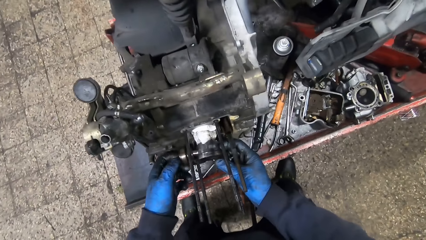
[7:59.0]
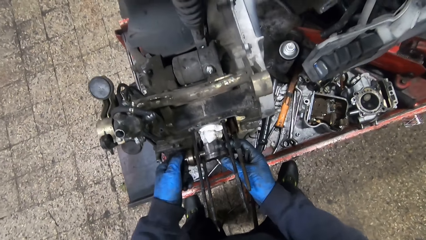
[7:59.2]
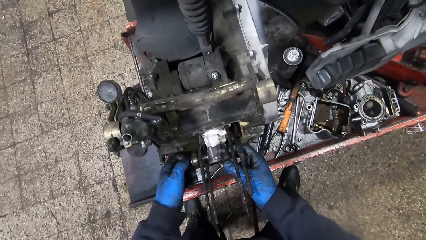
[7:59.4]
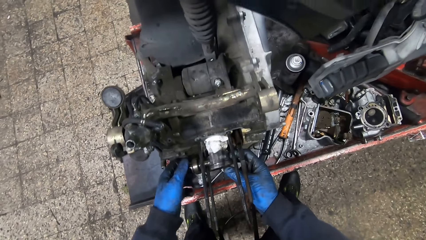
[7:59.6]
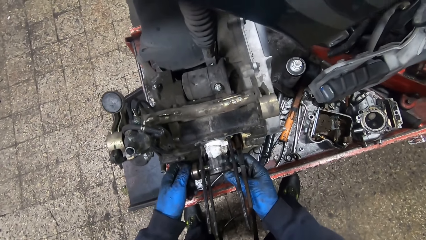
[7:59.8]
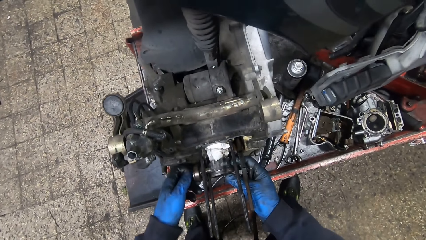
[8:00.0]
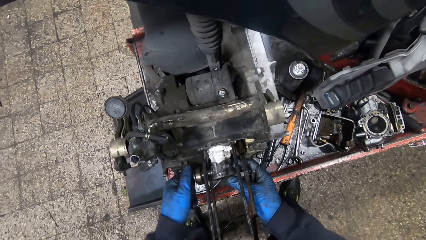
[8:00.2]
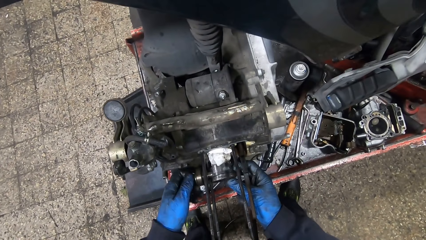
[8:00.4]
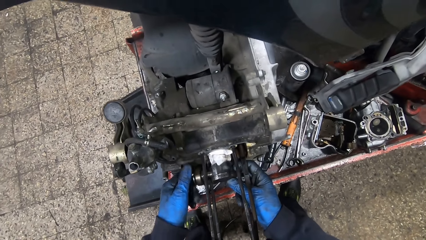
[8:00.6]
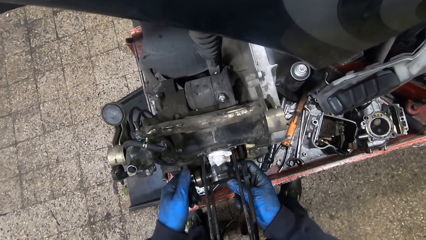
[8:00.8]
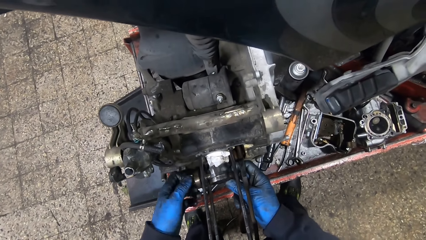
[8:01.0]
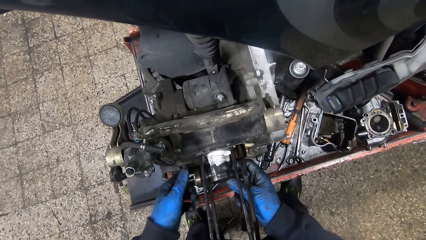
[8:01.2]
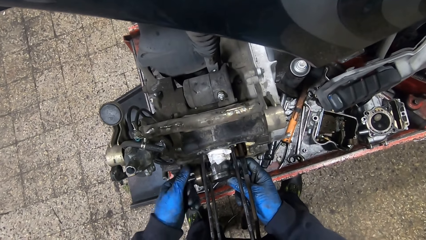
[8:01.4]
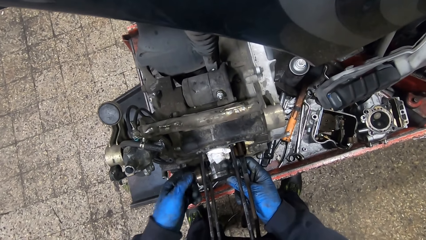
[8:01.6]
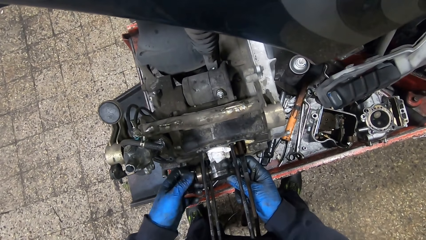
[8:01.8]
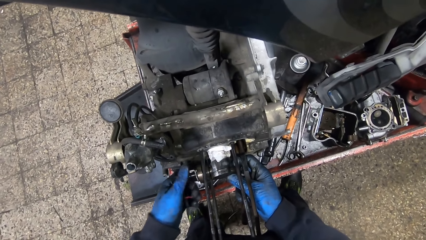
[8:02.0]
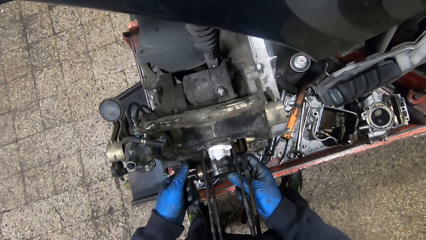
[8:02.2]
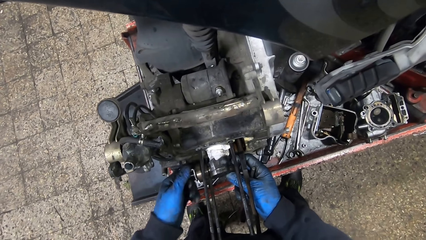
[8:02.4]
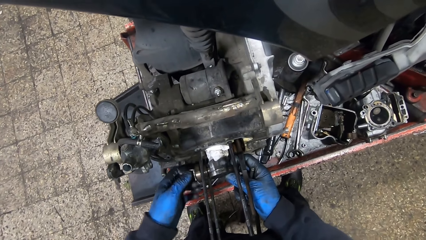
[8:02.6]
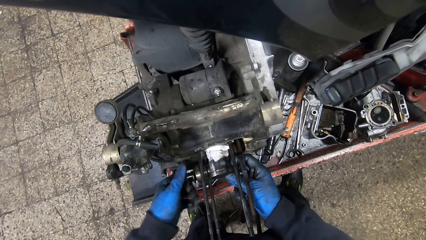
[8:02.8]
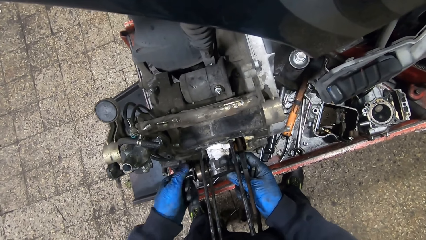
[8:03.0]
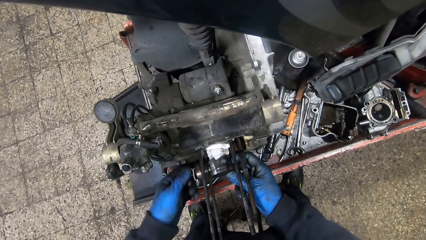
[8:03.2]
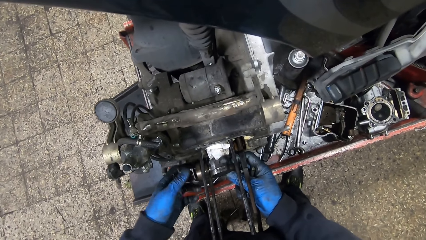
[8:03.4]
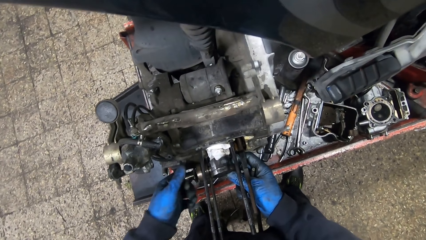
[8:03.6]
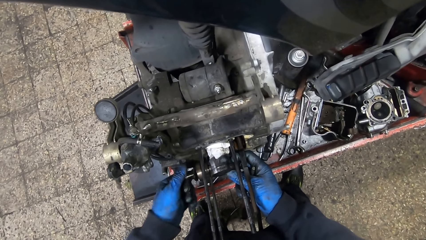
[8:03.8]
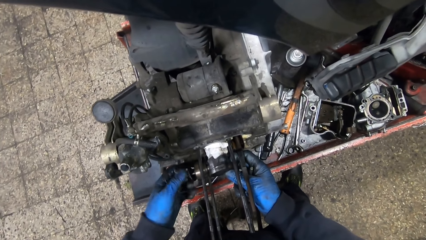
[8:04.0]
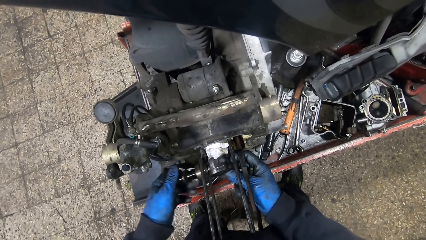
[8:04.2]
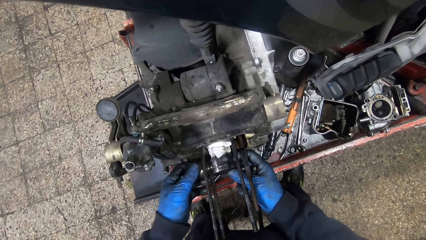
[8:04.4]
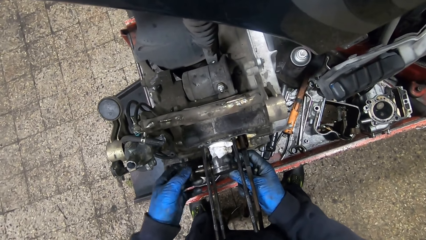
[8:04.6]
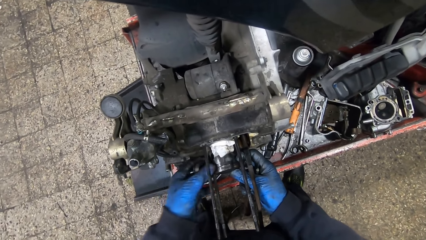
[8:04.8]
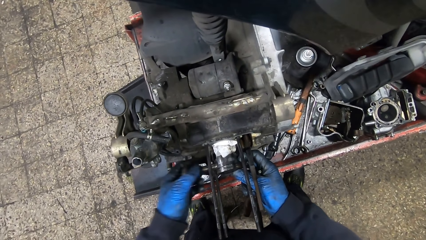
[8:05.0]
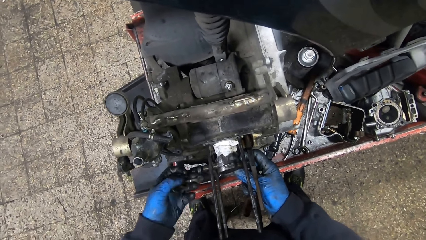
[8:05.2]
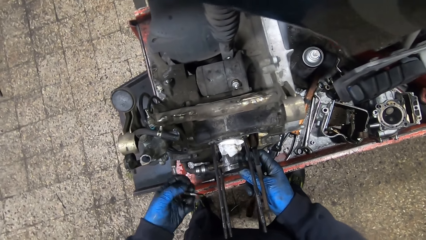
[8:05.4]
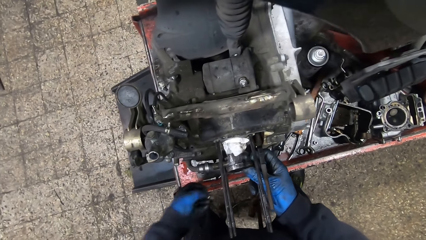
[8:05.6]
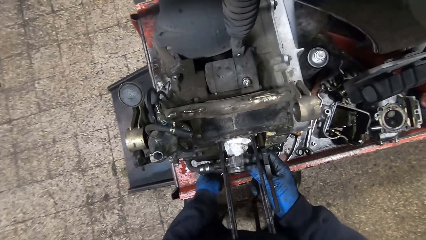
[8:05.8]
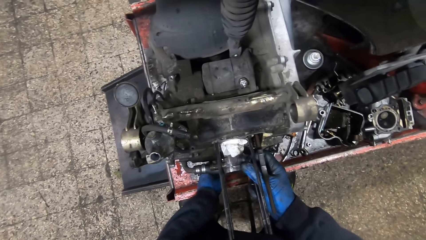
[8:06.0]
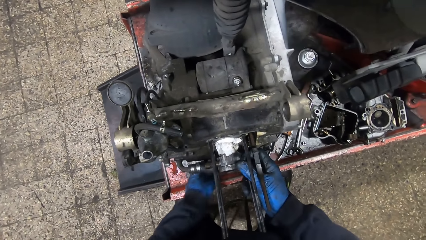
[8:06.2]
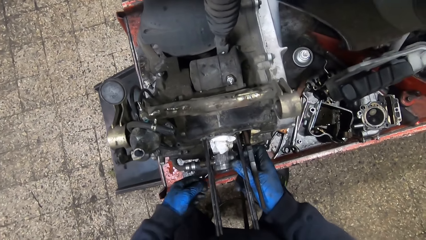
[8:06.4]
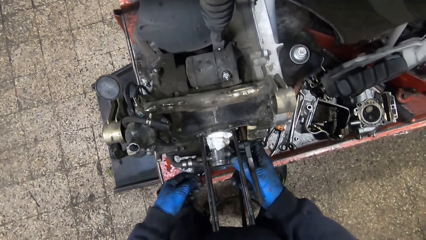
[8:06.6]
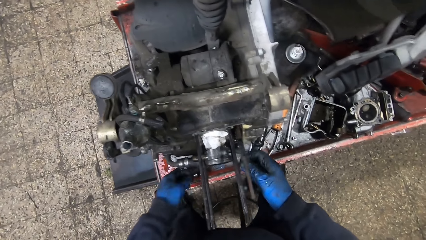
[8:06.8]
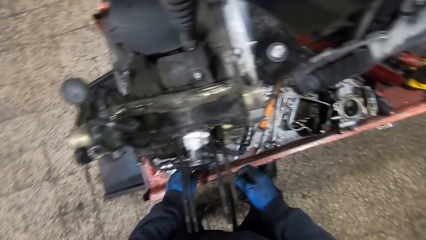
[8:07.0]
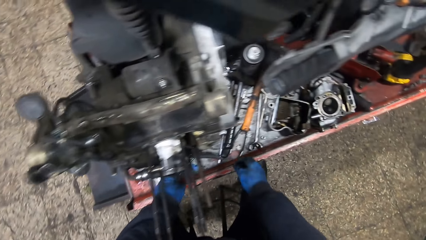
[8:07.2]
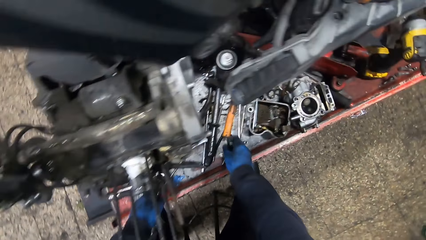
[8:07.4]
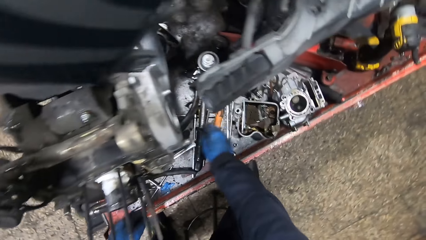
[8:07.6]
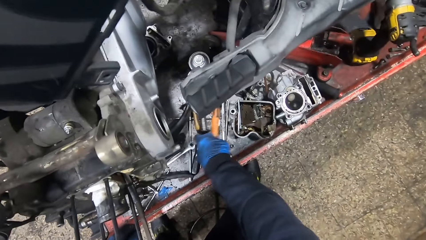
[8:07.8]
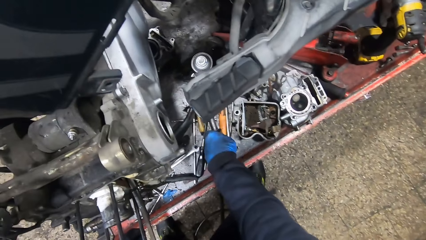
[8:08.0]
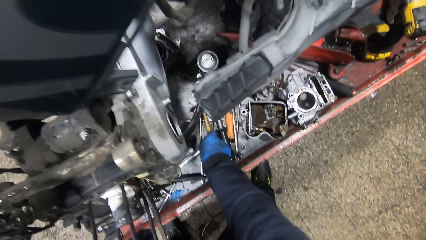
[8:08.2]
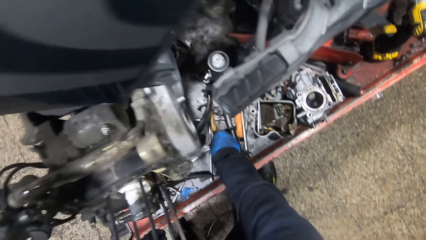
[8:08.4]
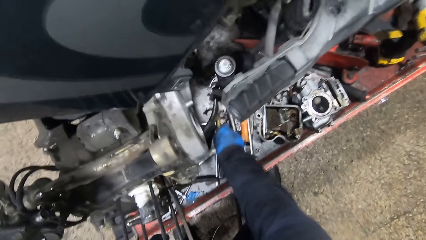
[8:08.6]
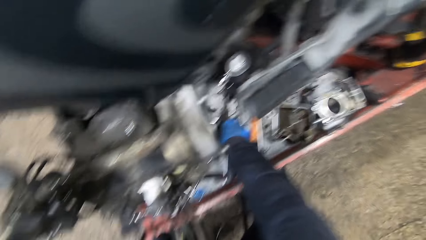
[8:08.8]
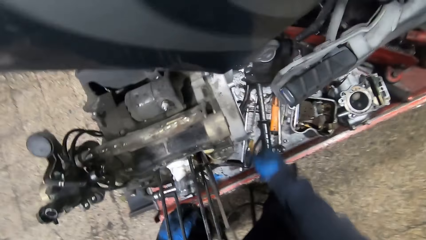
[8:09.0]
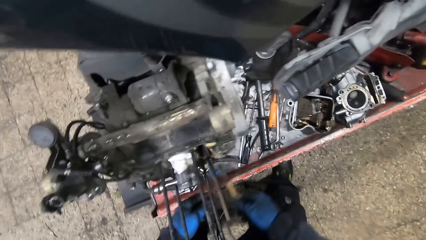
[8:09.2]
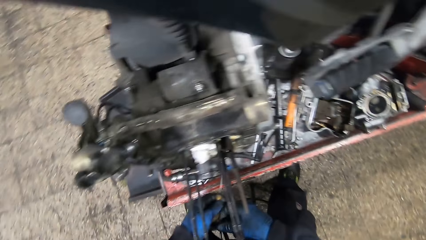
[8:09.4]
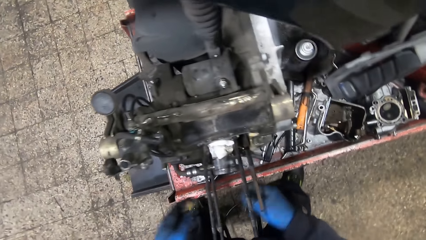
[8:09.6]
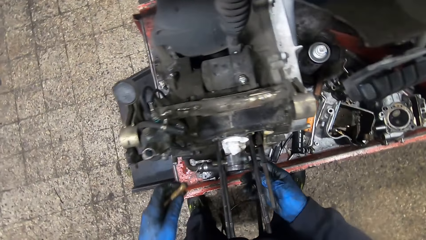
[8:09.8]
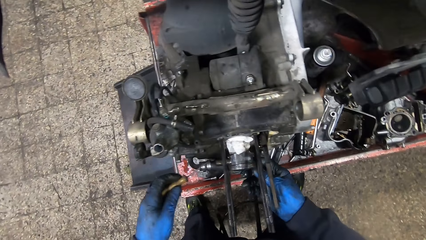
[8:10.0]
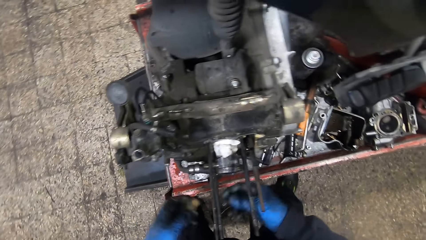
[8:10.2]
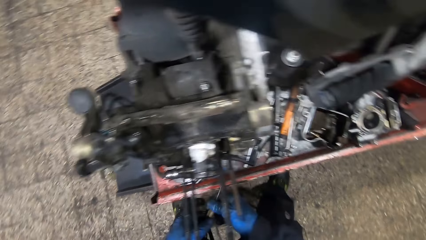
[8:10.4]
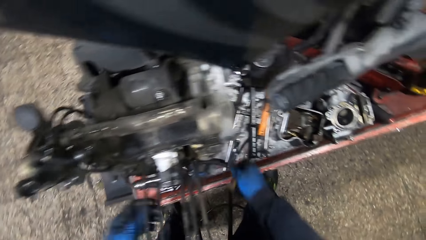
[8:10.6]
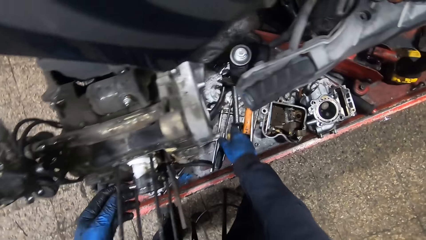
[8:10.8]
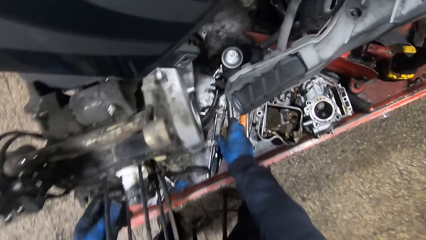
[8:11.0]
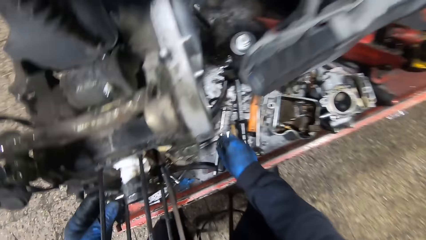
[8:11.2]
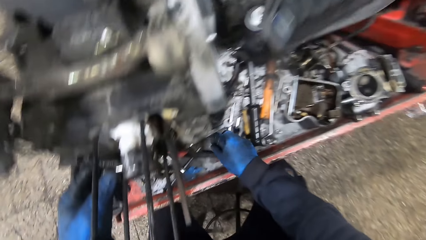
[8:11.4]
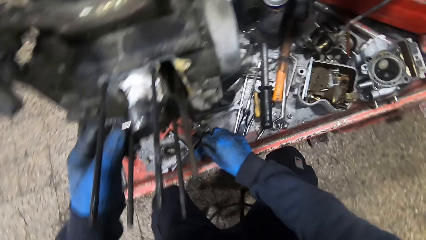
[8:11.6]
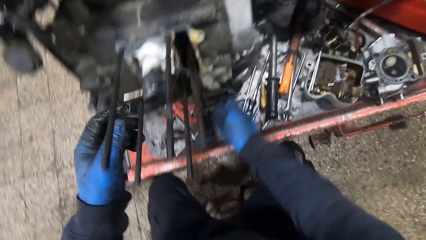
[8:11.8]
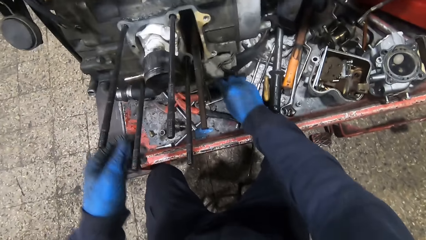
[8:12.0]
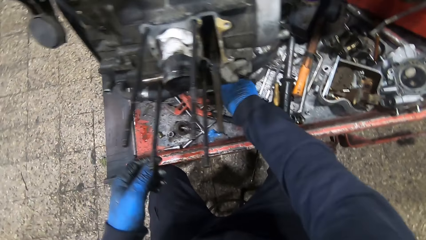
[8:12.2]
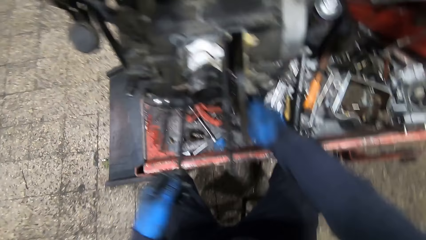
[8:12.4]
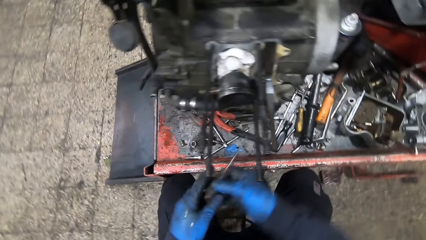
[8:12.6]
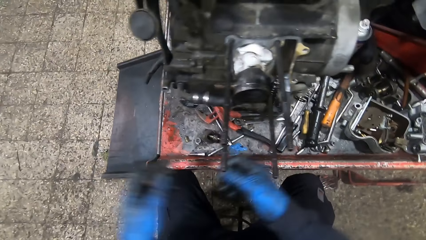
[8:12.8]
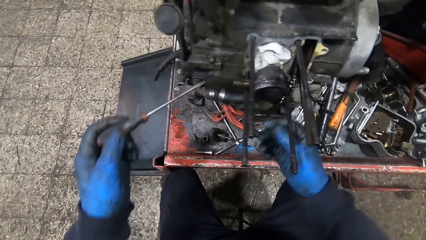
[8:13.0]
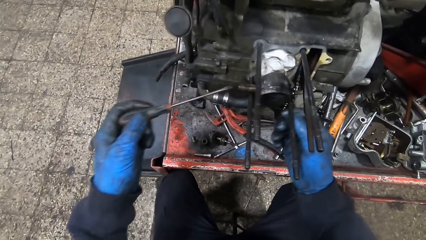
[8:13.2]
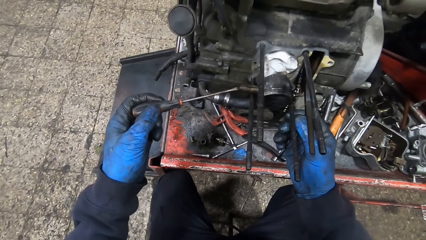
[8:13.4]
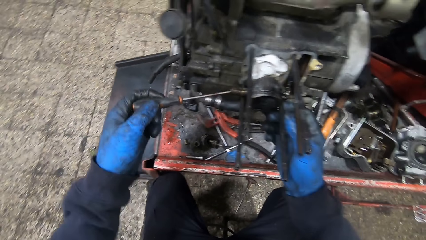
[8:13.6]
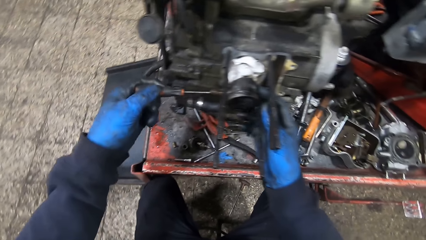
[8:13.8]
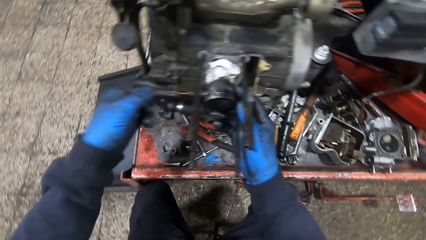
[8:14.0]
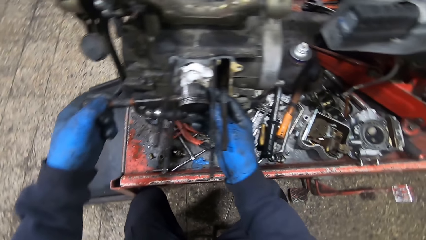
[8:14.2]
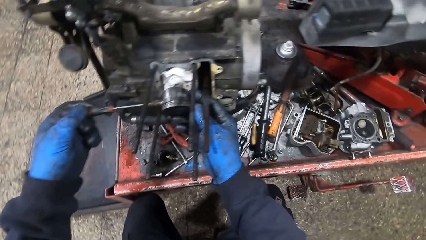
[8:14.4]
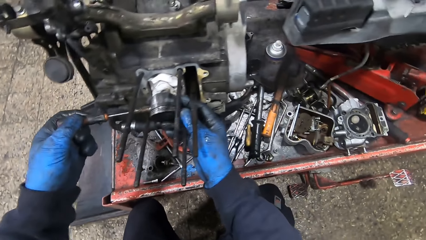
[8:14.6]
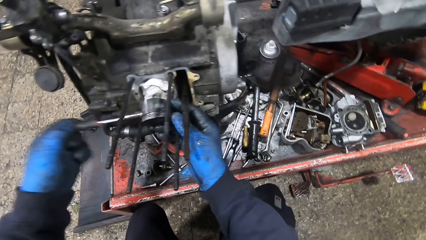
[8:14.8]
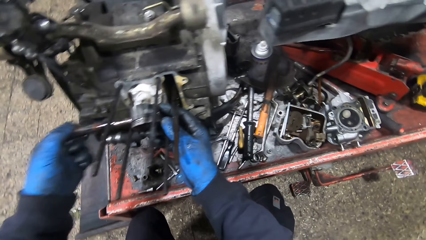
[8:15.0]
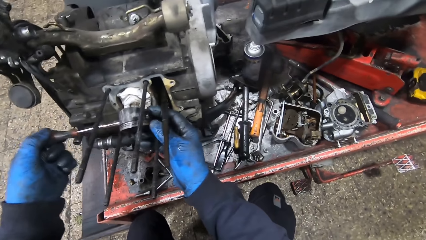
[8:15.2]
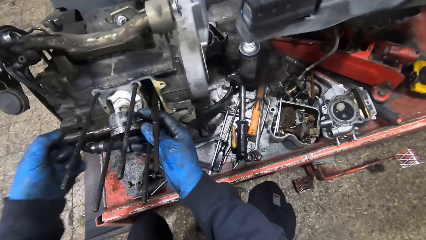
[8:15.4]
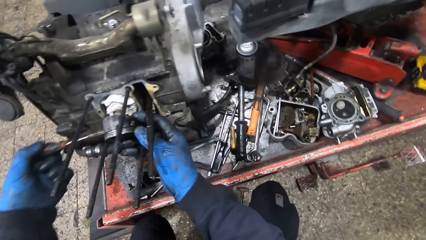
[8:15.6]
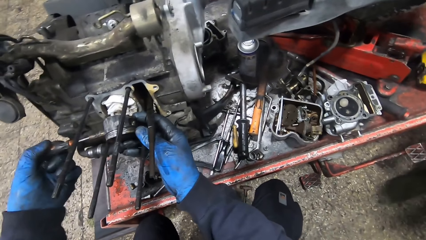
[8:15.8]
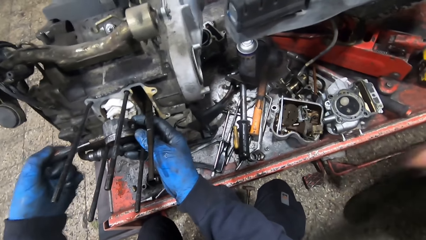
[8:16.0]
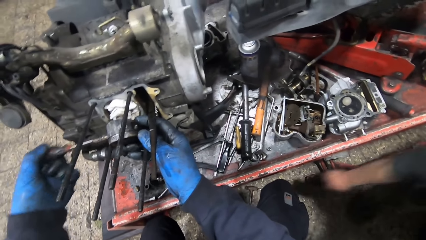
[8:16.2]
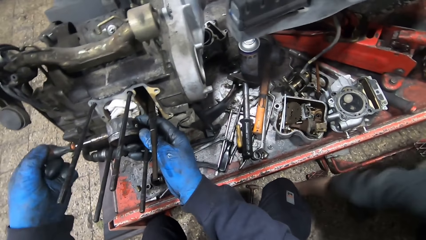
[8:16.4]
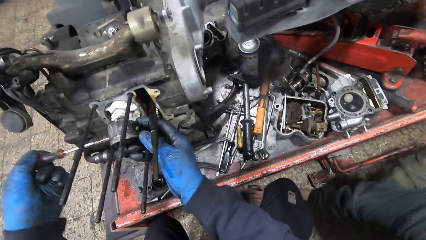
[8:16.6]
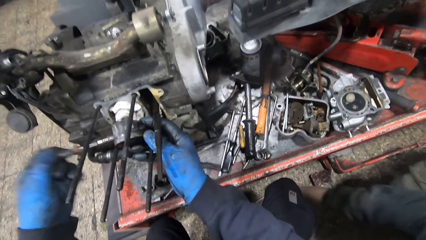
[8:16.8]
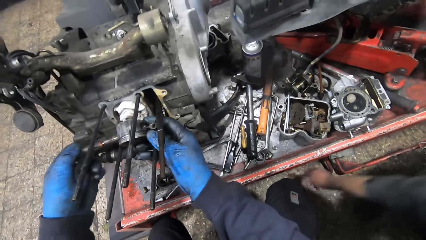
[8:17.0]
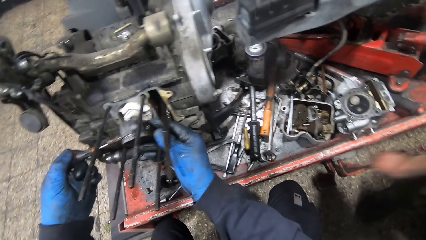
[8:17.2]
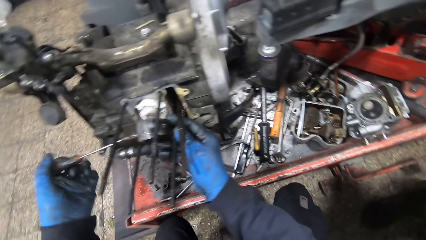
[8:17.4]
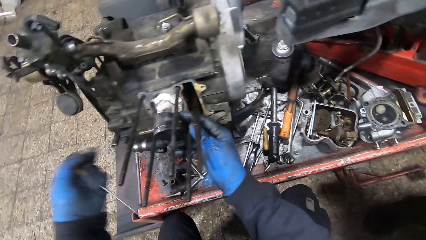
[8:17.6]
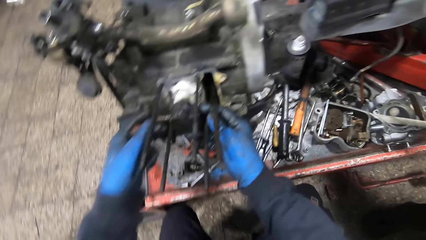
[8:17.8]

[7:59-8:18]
The camera wearer removes the screw from the engine with his left hand. He drops the screw on the workbench. He picks a thin screwdriver or spanner from the workbench with his right hand. He passes the thin screwdriver to his left hand. He passes the thin screwdriver to his right hand. He drops the thin screwdriver on the workbench. He picks another screwdriver from the workbench with his right hand. He passes the screwdriver to his left hand. He inserts the spanner in the tube. He plunges a hole in the engine with the screwdriver. A man picks a T wrench from the floor with his right hand.
